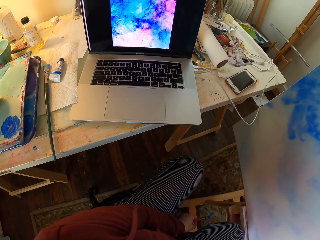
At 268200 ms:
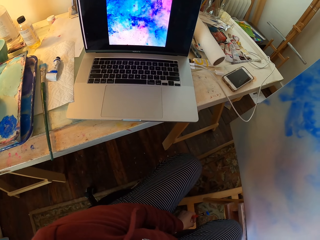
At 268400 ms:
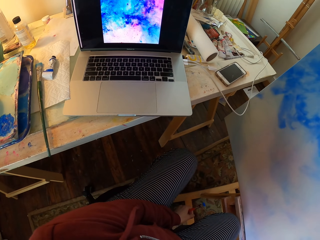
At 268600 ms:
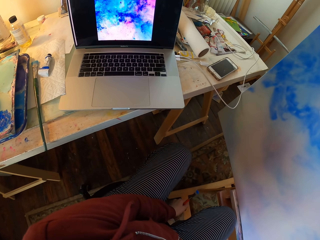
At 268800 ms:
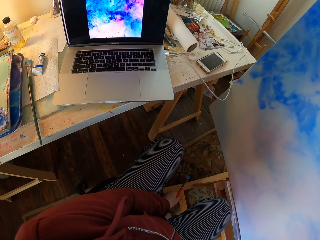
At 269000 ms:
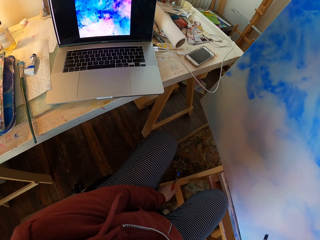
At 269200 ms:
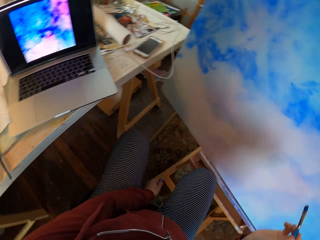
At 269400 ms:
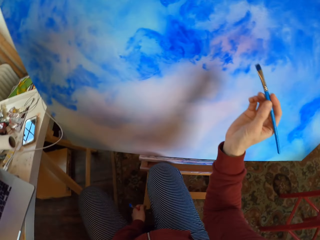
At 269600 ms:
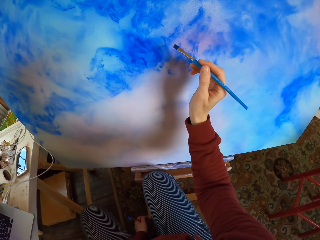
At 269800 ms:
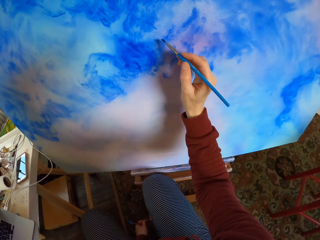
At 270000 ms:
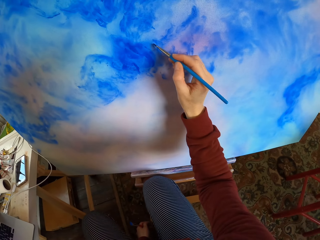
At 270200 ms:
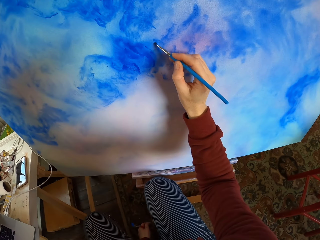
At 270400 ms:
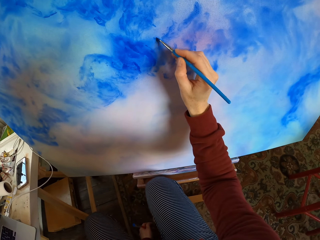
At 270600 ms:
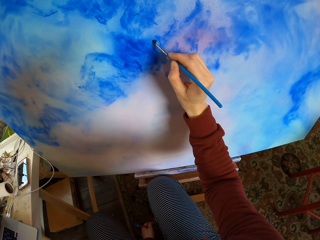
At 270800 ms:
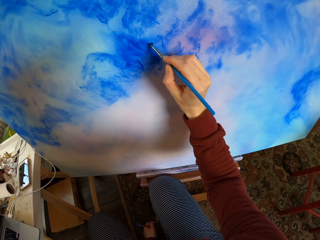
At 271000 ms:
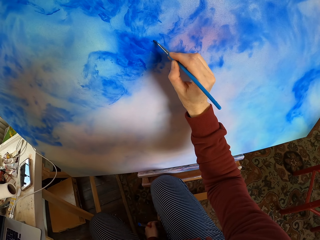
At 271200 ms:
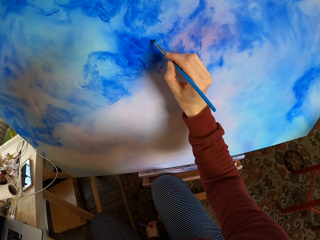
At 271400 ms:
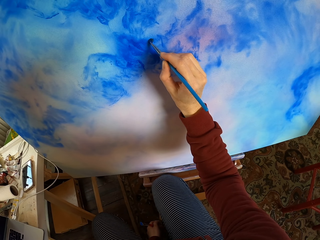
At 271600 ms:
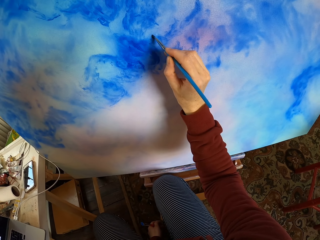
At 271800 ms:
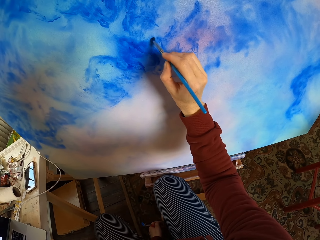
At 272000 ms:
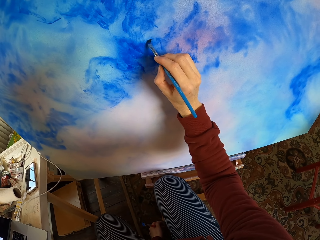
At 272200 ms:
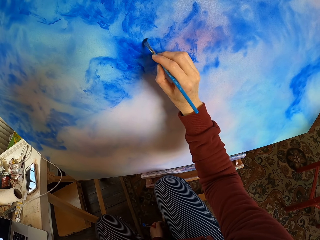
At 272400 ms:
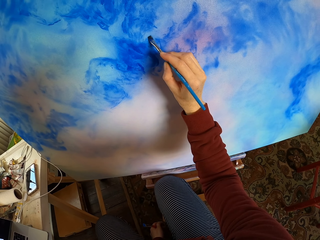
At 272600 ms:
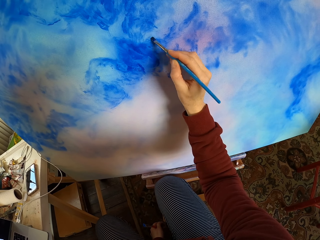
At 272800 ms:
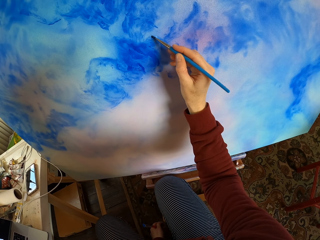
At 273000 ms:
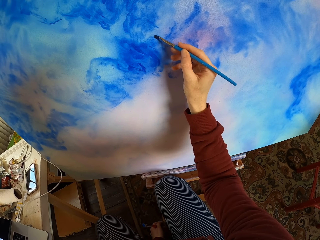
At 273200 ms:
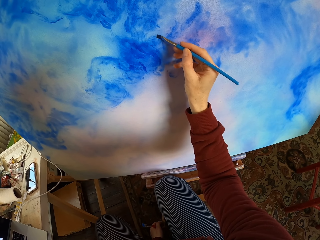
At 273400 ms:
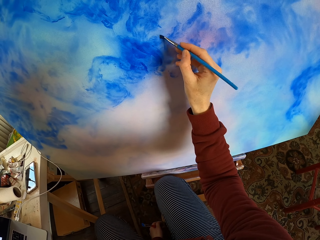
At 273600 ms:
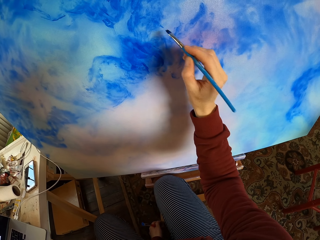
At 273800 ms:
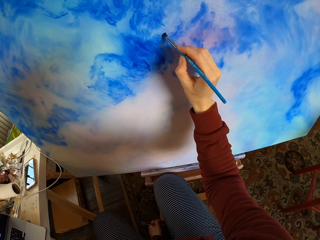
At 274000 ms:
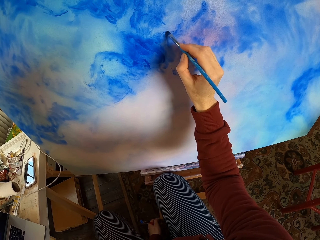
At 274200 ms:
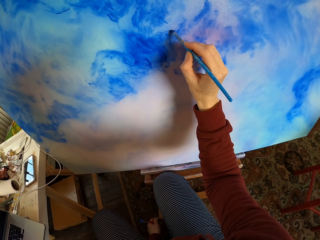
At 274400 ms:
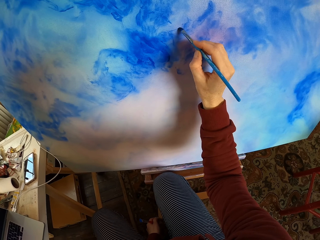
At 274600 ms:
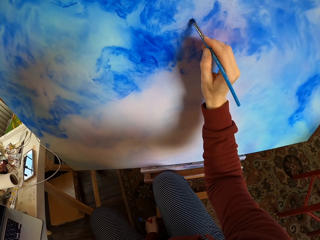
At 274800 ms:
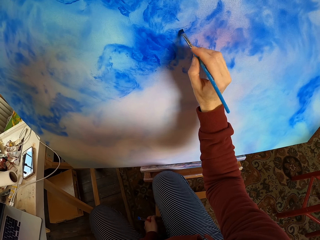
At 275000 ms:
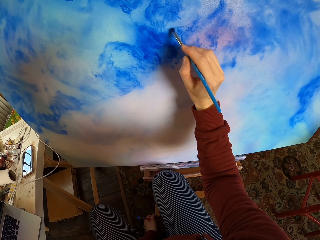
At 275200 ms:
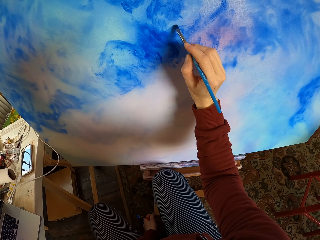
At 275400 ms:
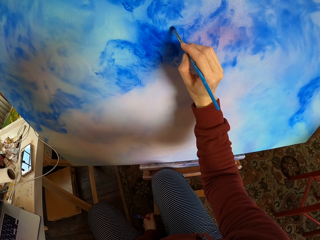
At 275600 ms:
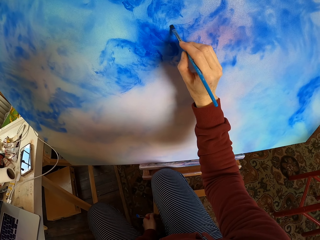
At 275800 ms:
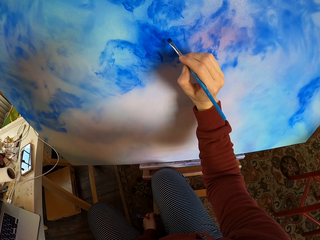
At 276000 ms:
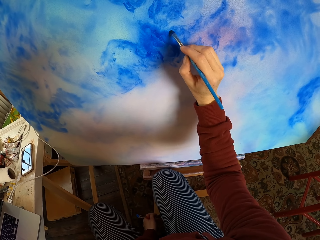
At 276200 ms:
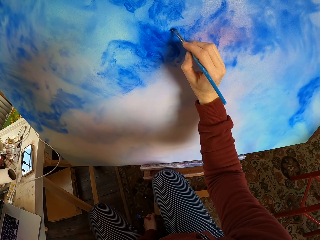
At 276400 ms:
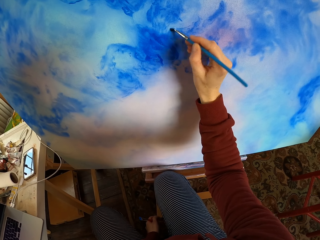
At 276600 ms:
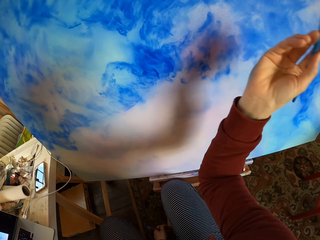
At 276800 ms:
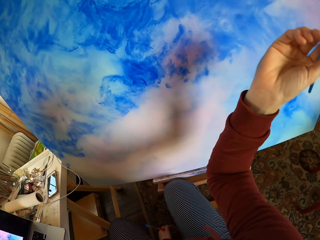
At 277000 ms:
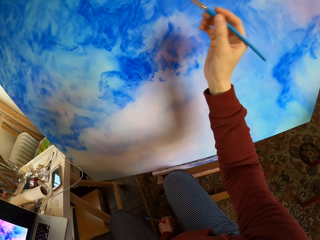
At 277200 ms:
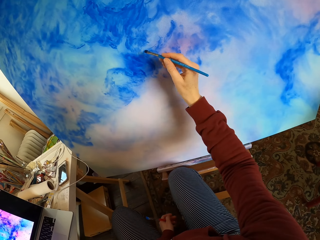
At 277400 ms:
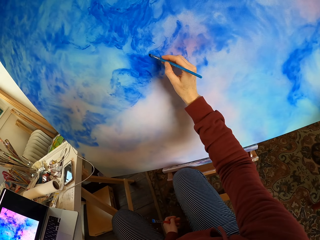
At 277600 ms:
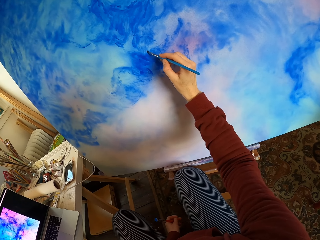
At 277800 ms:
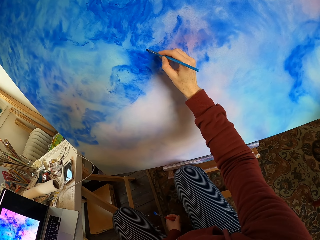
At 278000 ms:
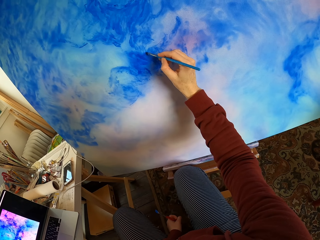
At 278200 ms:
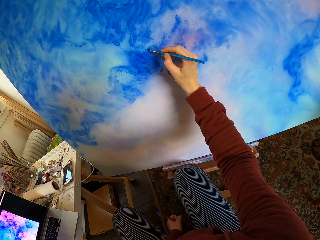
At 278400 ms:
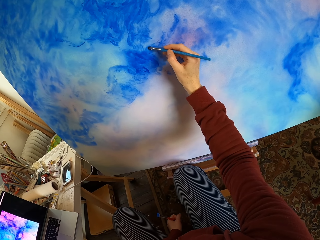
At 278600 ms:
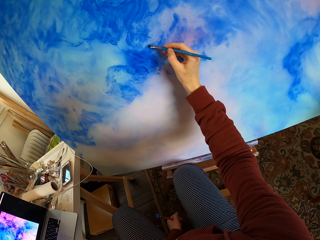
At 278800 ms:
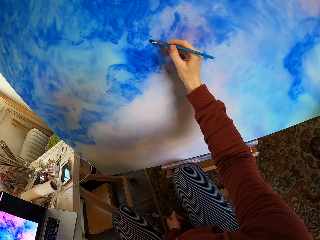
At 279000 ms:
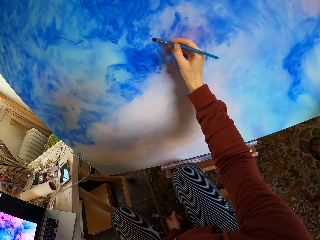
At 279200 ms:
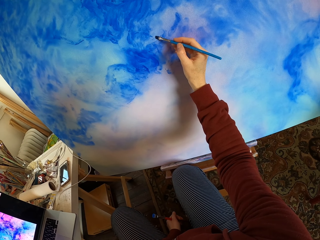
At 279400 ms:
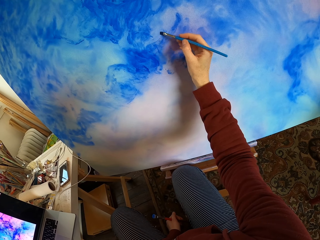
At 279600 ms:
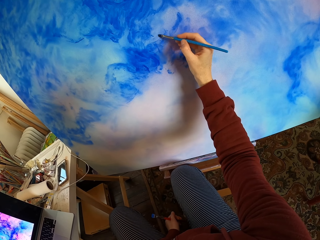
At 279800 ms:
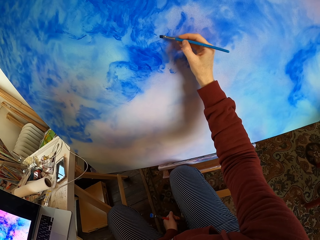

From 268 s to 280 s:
The camera wearer looks at the laptop. They paint the decoration. They move the hand and paint the decoration.

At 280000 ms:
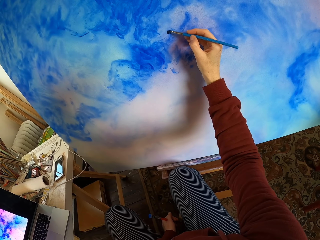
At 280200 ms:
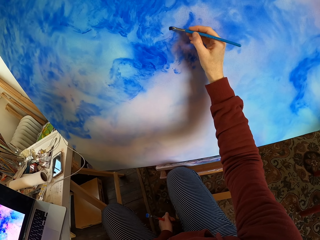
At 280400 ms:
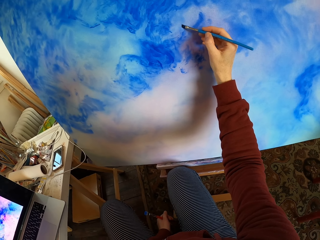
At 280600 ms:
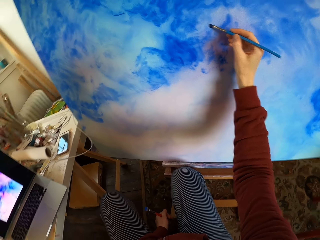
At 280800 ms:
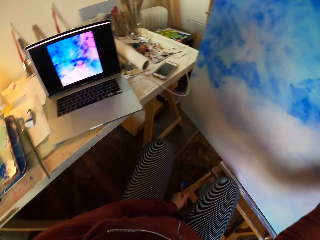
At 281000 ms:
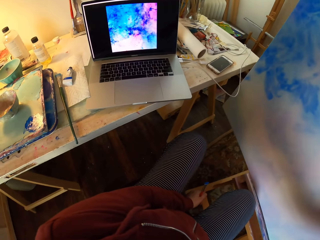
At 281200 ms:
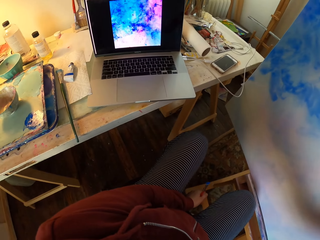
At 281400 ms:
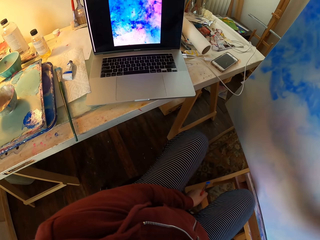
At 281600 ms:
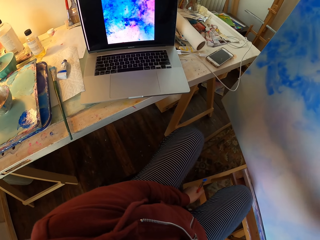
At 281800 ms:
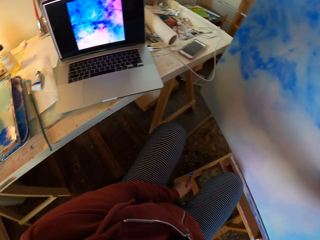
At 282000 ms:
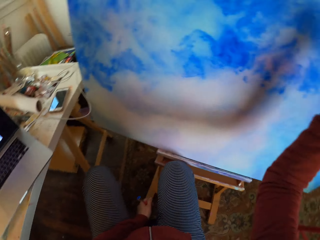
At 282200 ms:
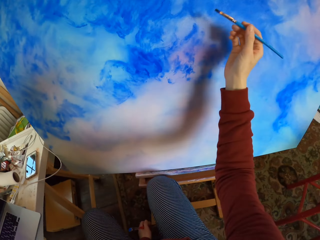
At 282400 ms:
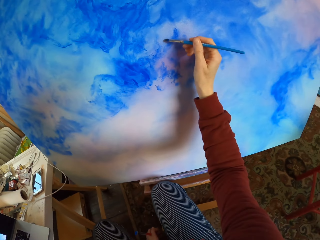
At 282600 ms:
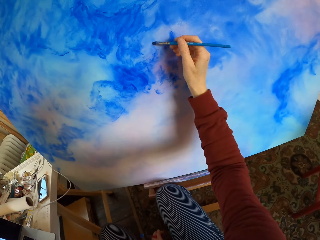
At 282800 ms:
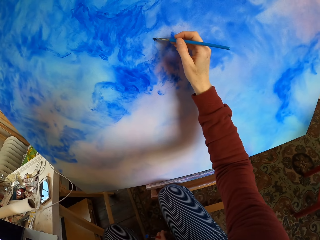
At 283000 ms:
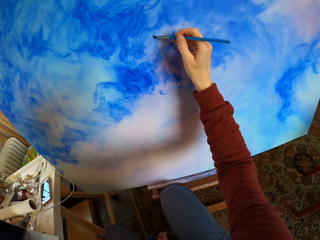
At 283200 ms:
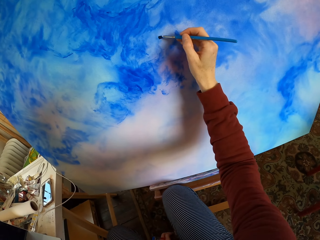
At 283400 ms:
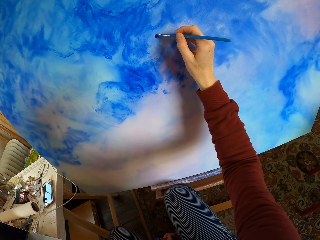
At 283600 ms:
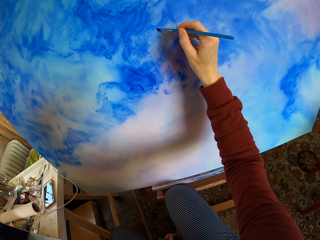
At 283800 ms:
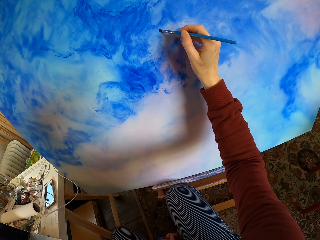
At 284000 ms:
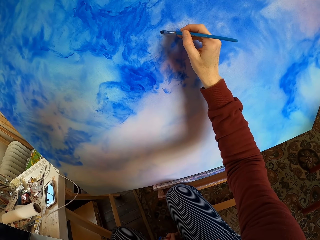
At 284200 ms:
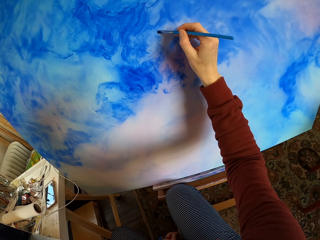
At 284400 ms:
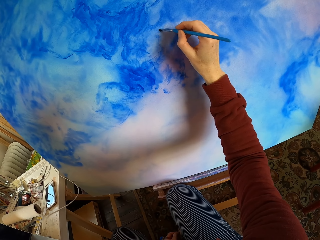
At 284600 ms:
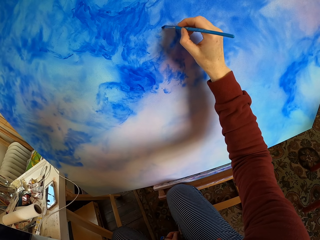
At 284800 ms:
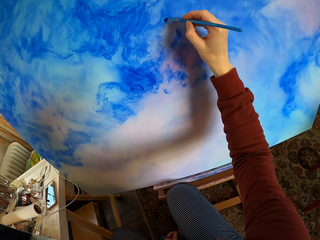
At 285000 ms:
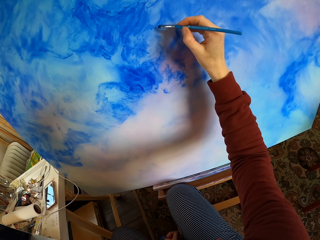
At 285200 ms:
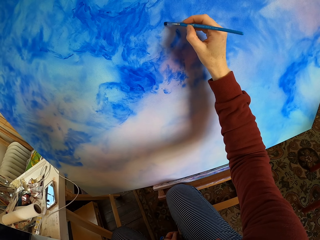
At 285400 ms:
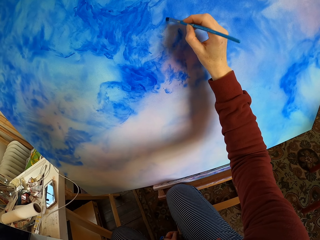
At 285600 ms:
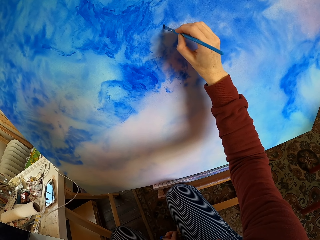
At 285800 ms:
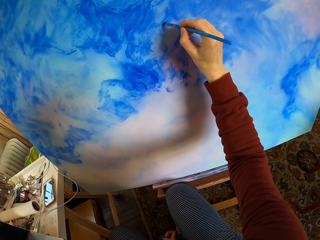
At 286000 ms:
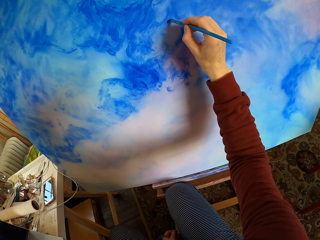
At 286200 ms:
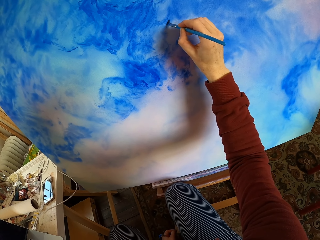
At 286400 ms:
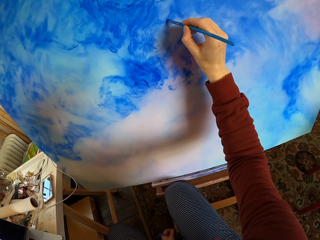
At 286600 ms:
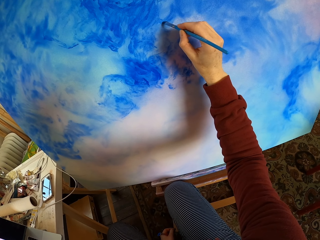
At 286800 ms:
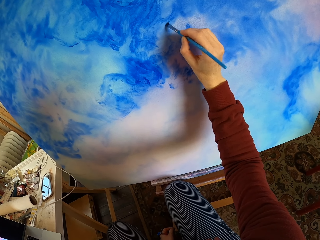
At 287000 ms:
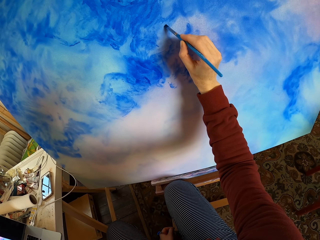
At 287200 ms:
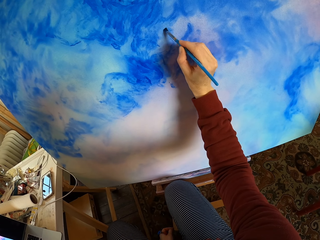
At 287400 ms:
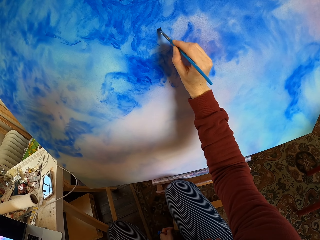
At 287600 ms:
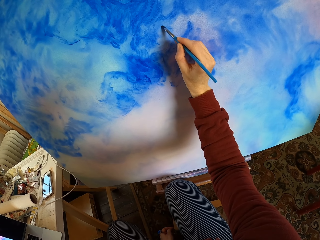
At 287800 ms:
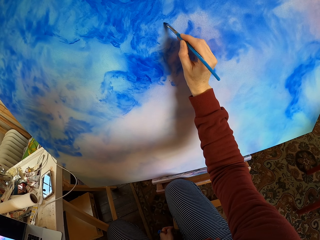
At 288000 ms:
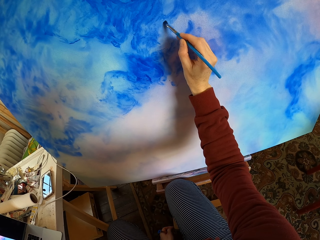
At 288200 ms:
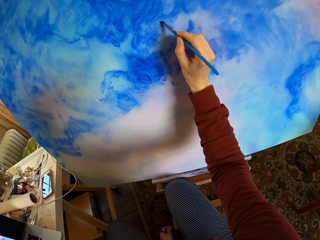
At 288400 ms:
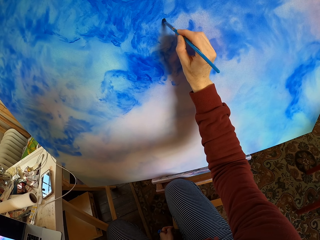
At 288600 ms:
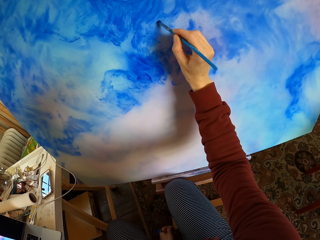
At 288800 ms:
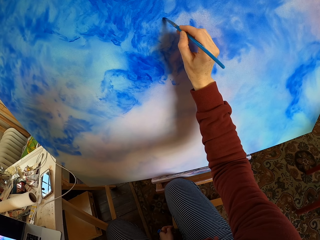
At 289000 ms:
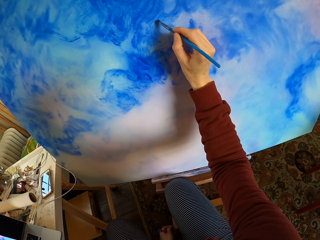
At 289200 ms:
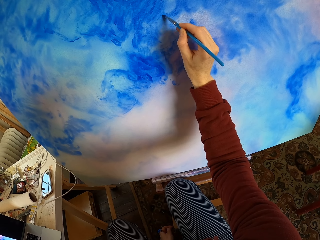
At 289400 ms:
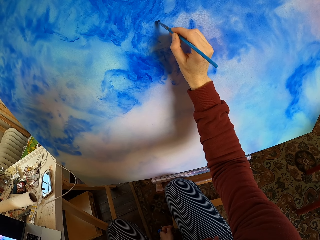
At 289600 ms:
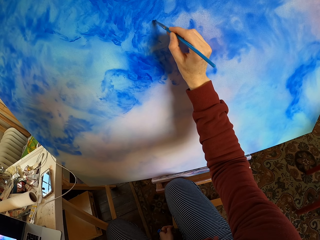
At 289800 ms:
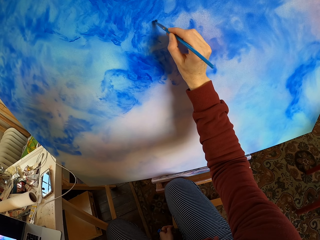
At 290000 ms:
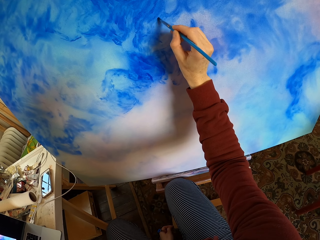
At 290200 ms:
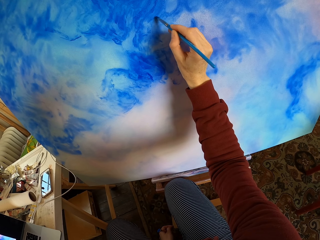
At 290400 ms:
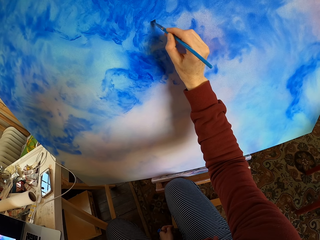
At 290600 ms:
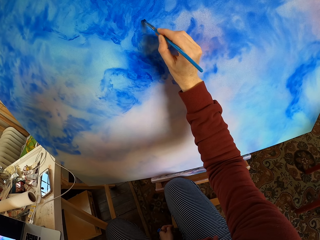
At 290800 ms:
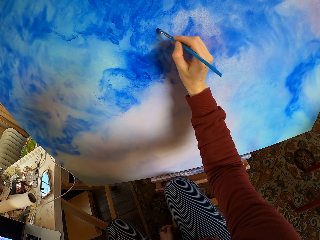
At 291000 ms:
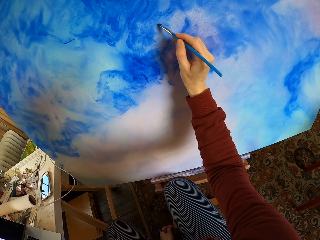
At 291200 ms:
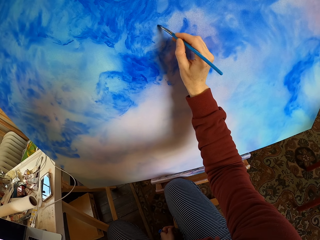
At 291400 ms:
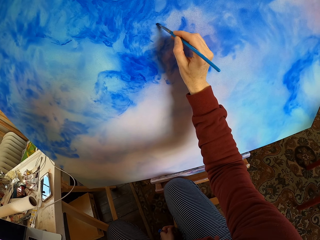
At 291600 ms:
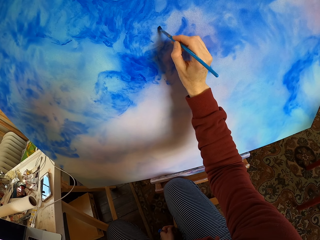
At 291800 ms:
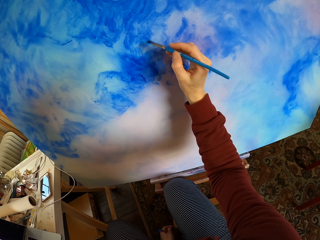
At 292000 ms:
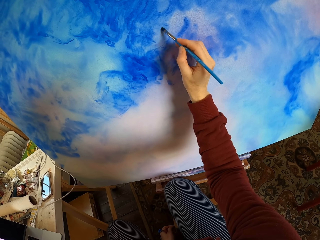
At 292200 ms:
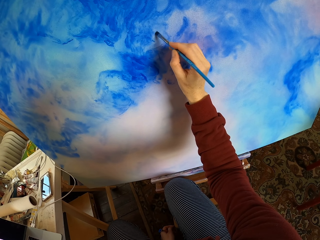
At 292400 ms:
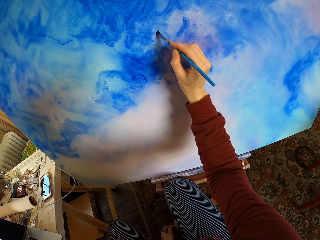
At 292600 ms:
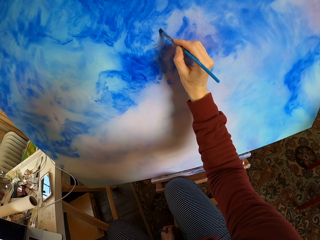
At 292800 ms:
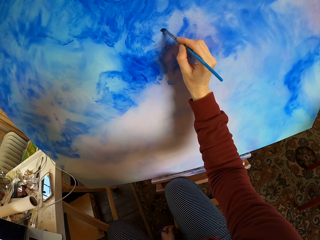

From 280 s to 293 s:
The camera wearer looks at the laptop. They paint the decoration.
